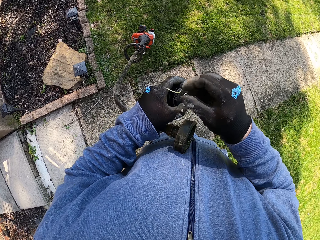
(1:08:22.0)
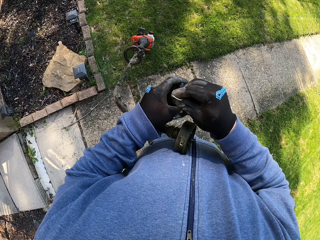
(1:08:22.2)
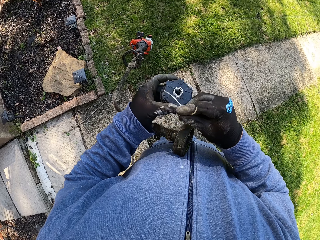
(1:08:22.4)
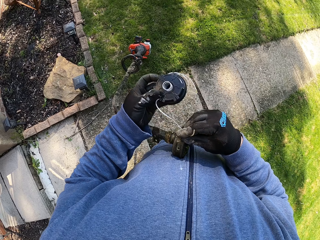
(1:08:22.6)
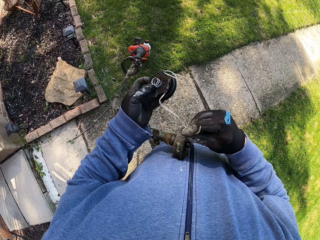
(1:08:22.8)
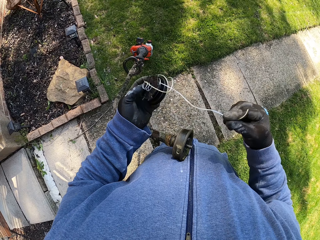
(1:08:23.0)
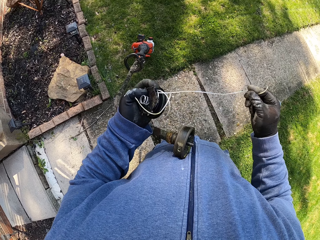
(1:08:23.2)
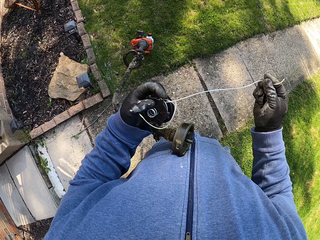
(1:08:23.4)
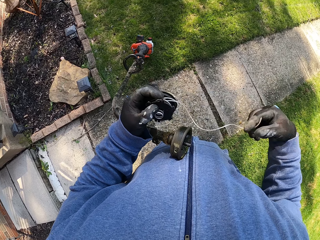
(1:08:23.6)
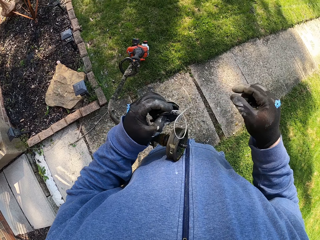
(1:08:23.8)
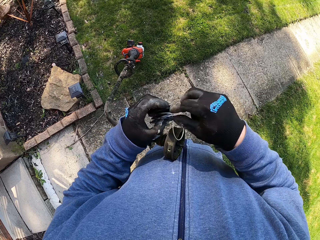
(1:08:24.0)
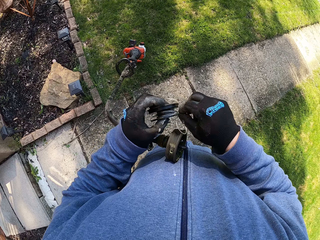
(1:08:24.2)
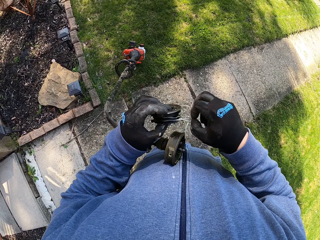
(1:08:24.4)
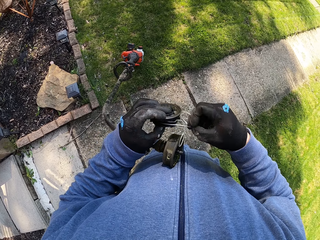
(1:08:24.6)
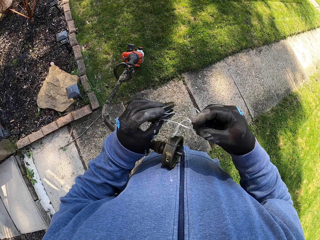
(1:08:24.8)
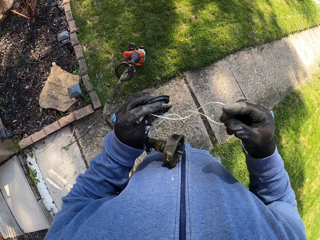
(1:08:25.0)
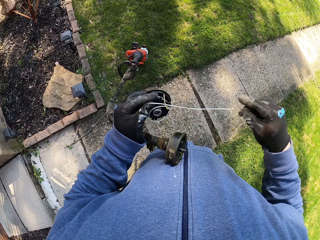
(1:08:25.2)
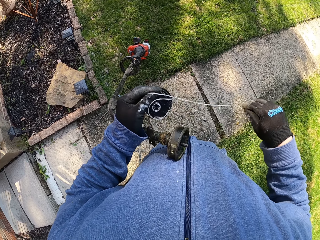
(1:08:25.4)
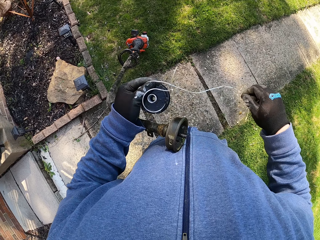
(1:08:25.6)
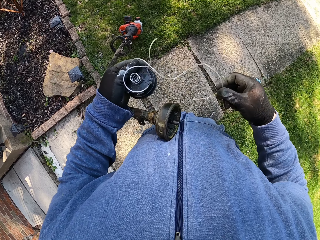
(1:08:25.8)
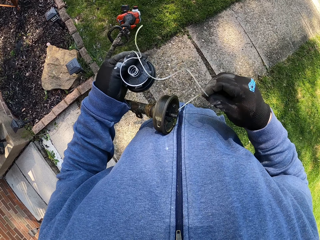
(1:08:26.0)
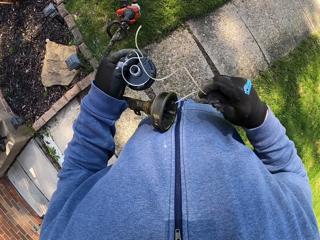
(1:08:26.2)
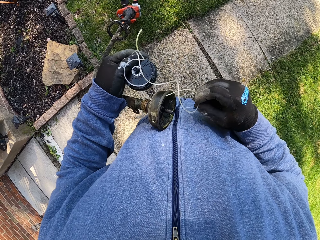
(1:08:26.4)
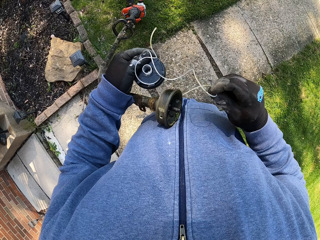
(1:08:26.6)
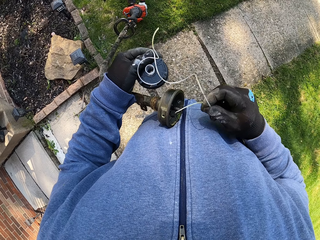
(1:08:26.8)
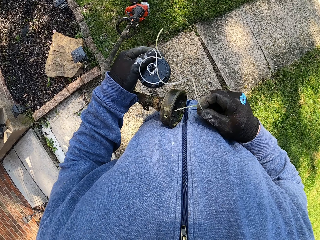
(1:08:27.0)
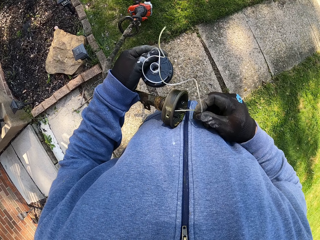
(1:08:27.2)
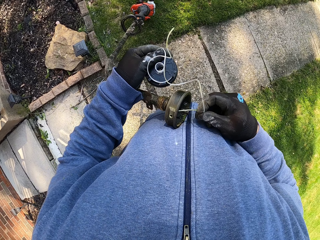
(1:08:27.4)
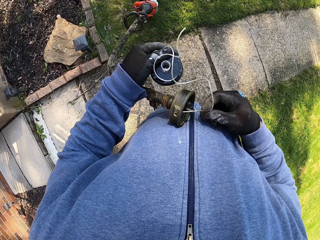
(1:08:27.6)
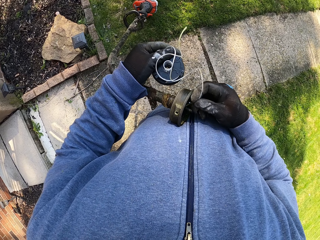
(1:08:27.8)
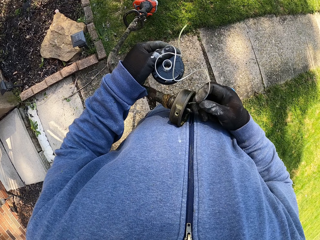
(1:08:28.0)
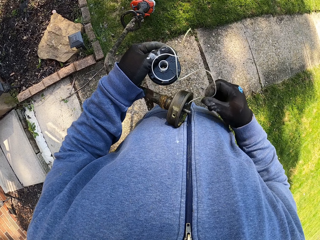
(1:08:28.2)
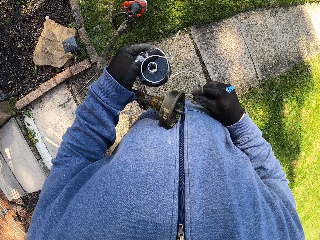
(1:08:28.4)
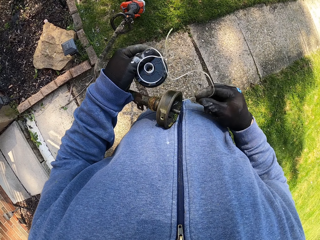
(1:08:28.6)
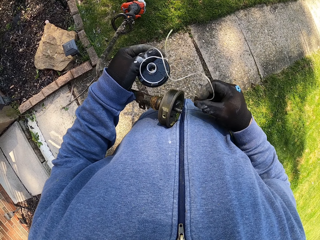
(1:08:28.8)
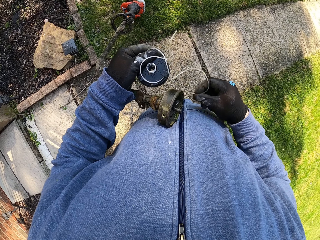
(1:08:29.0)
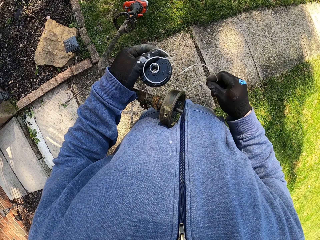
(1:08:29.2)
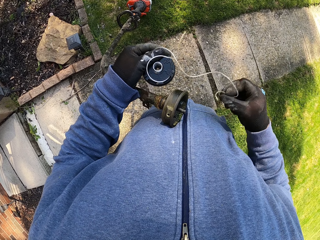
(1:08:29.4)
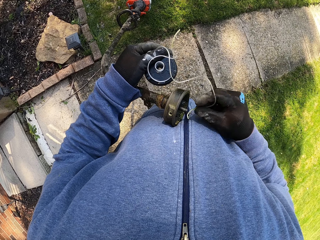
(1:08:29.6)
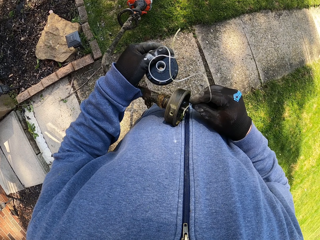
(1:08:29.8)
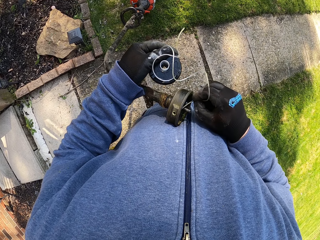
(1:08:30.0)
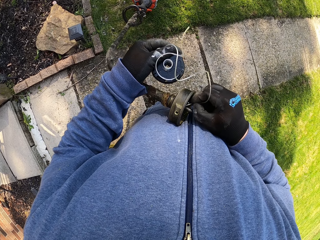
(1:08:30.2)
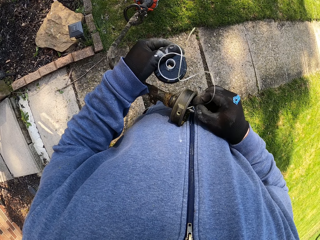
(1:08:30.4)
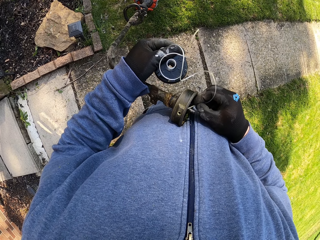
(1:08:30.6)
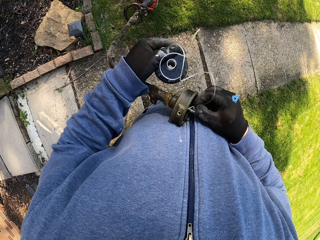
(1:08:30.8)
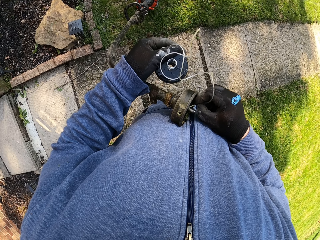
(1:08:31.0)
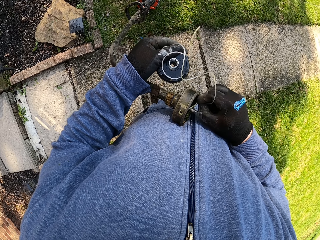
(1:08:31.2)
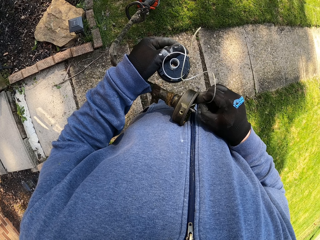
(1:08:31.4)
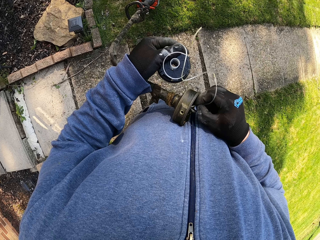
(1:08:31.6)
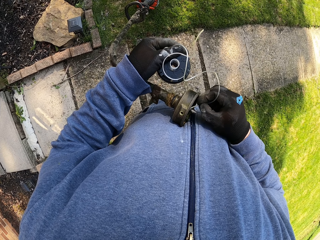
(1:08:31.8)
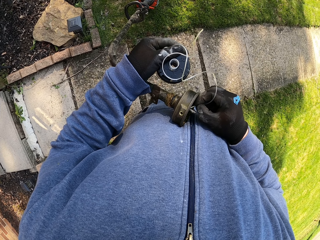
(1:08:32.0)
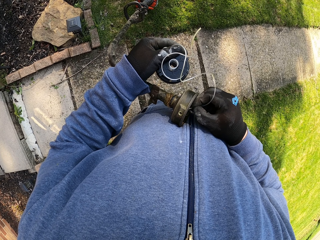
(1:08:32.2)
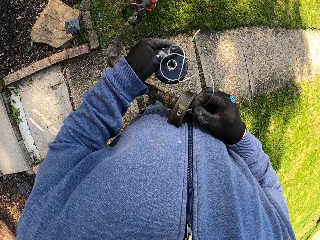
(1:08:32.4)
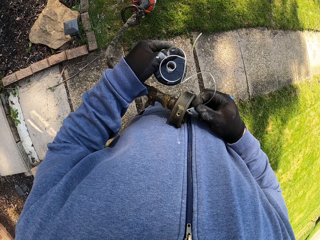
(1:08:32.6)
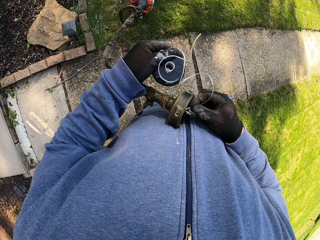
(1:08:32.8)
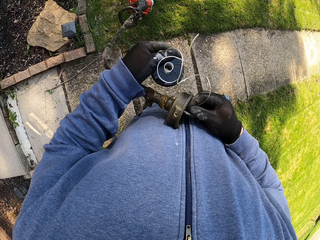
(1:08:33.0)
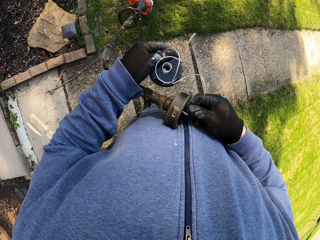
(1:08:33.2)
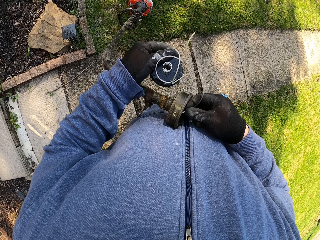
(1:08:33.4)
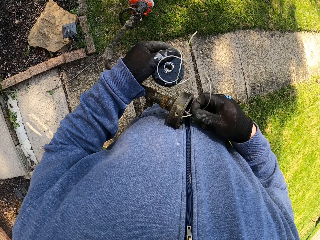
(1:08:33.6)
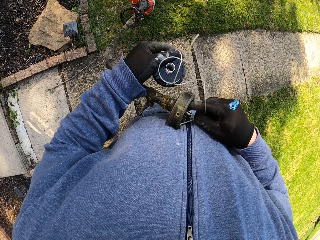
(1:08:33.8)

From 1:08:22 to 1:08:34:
The camera wearer inserts the thread into the grass trimmer head.

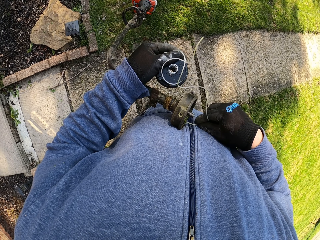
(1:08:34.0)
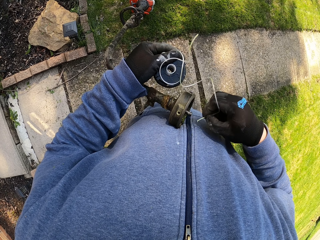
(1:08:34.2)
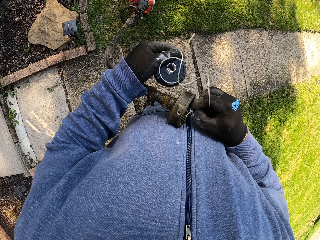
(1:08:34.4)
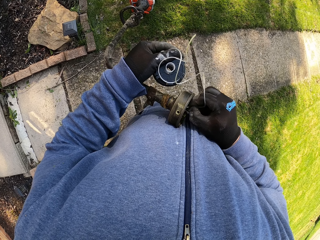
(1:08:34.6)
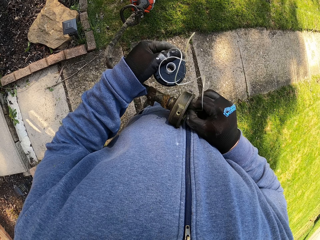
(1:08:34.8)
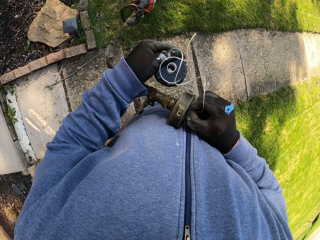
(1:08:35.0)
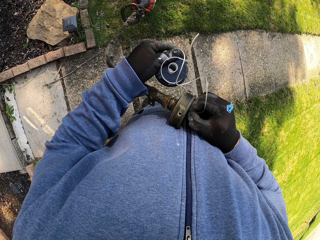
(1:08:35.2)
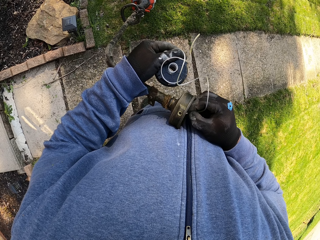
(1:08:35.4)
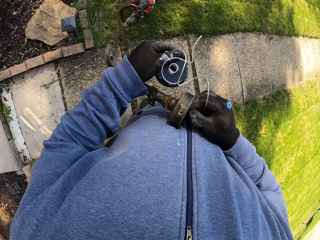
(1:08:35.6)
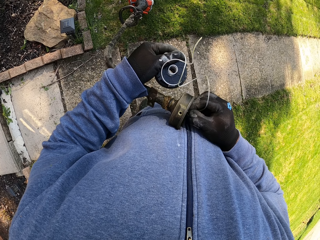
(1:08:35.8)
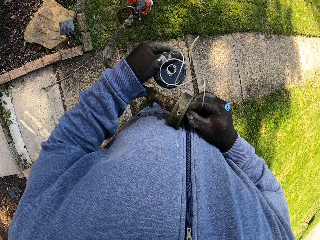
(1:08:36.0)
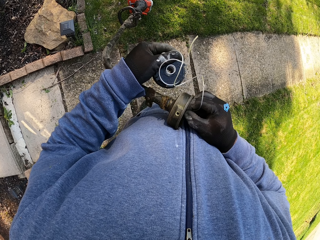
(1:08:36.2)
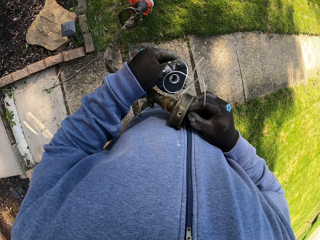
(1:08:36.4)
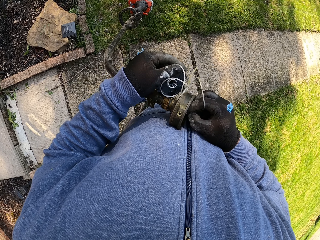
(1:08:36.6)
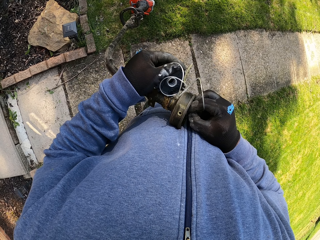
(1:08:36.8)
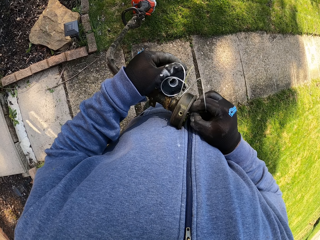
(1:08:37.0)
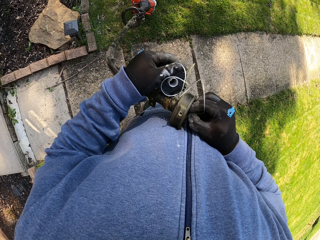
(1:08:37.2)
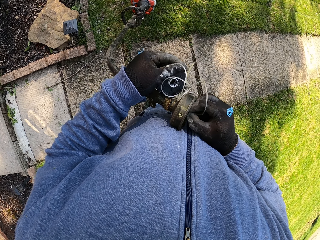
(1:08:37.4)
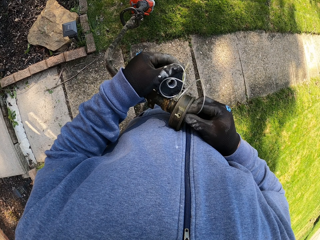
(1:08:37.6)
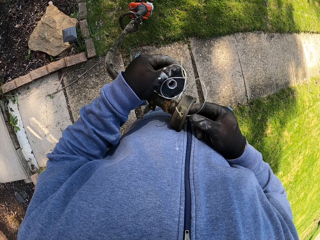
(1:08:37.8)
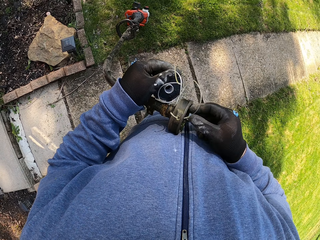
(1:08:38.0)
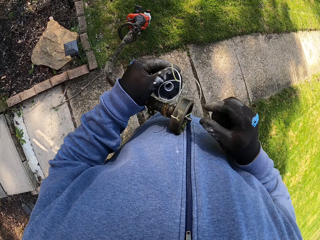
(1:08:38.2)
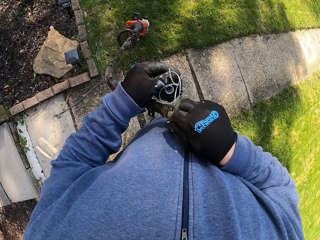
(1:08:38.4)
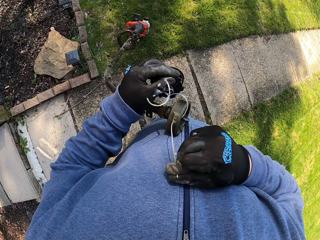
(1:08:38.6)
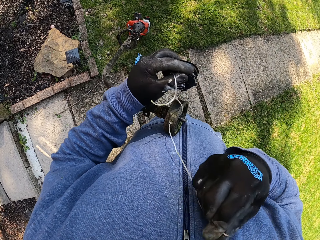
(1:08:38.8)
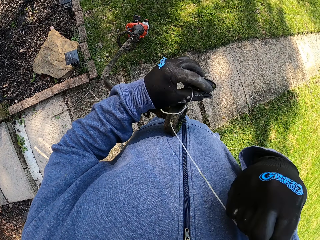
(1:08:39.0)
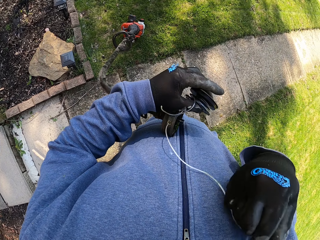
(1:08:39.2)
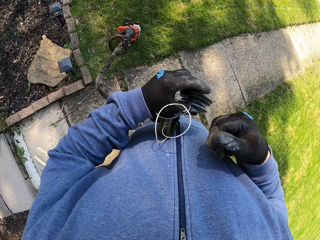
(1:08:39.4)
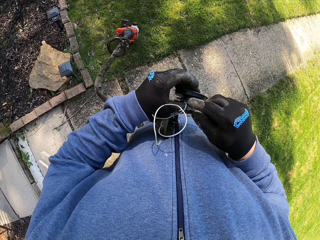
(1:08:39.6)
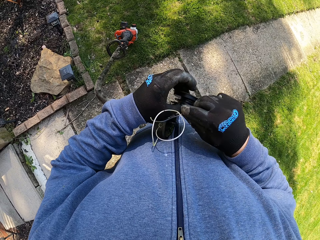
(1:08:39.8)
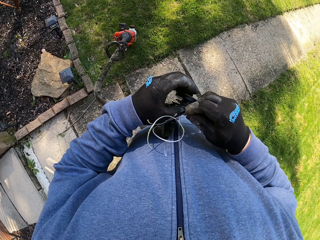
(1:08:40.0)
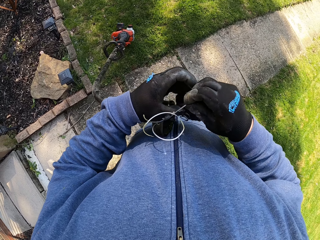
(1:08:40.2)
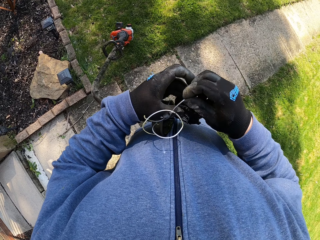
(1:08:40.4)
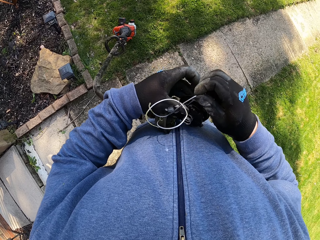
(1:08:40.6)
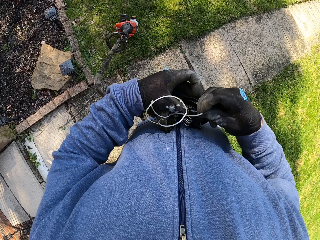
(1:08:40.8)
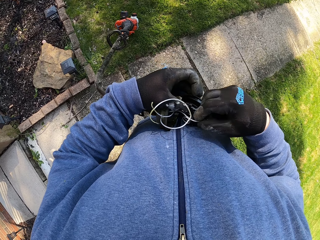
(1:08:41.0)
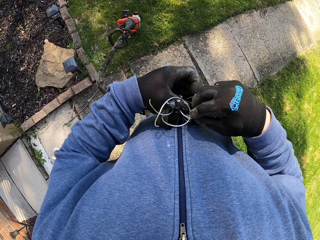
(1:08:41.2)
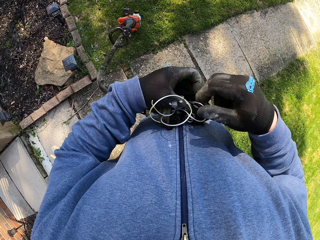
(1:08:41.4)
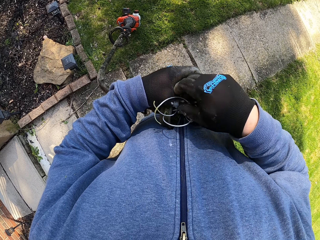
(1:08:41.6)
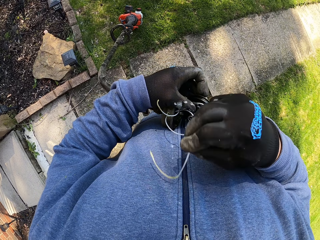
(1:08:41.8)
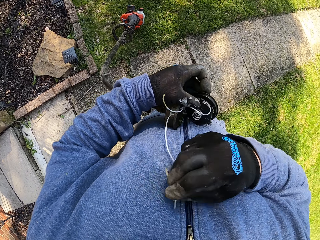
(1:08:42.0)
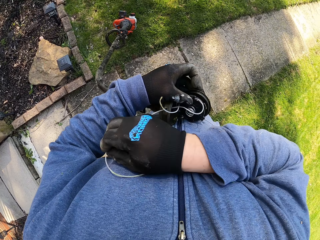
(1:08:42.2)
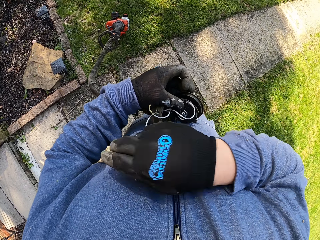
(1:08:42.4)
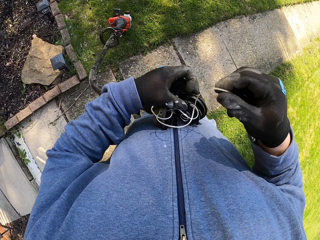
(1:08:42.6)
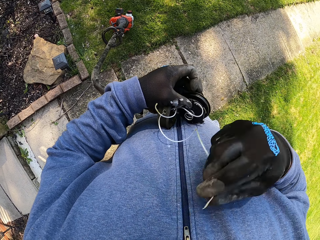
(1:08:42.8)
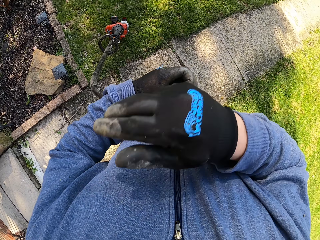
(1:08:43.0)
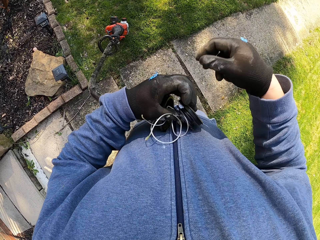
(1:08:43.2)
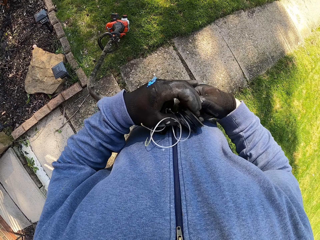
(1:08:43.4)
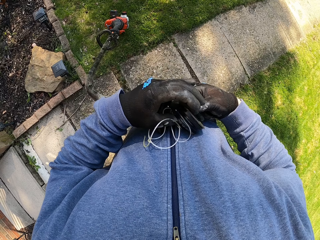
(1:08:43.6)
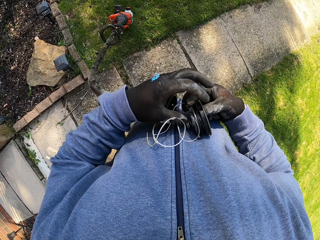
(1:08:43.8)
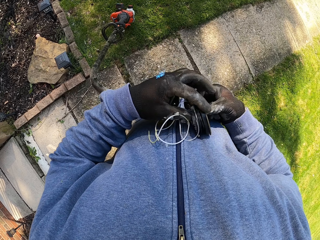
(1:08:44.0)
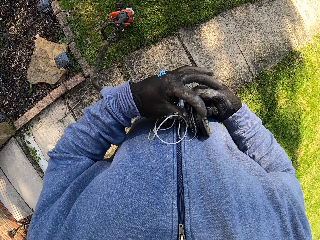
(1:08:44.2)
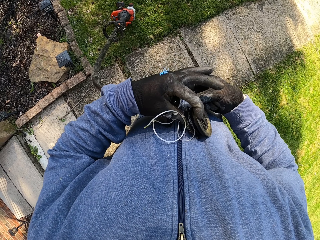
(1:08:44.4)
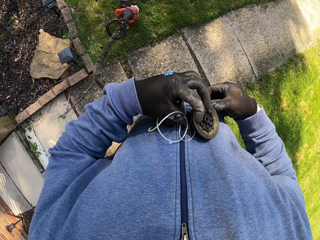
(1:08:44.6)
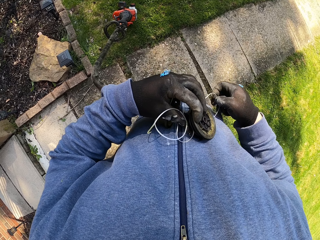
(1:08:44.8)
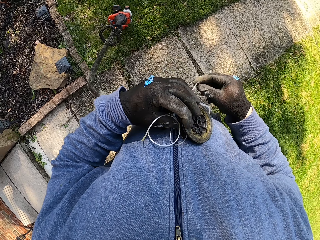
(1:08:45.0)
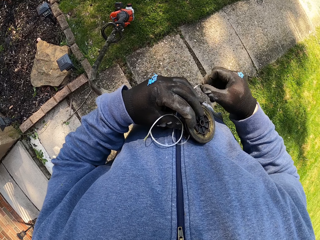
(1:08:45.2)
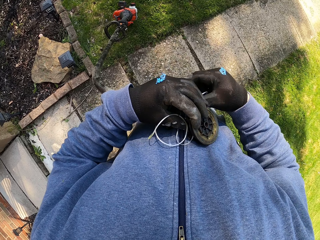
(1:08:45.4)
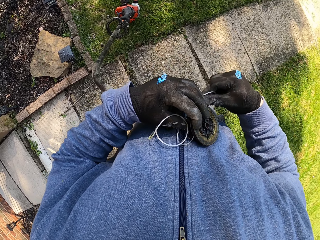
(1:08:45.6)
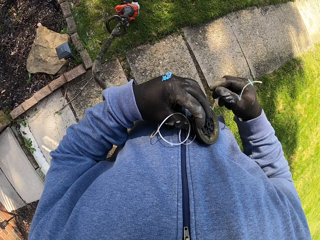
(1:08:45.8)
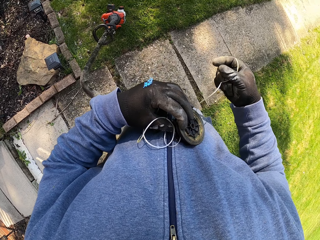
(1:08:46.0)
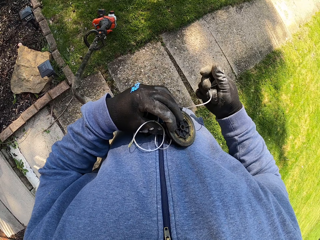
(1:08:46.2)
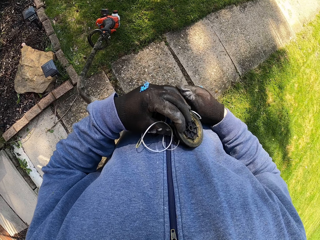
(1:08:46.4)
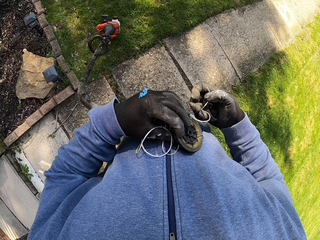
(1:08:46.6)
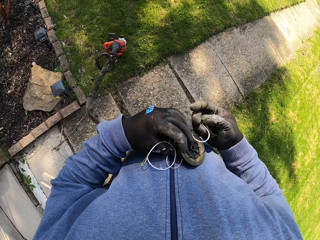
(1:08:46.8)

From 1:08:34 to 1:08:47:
The camera wearer pulls the thread with his right hand.
